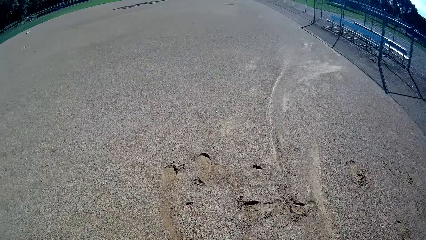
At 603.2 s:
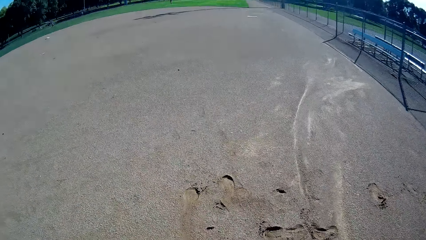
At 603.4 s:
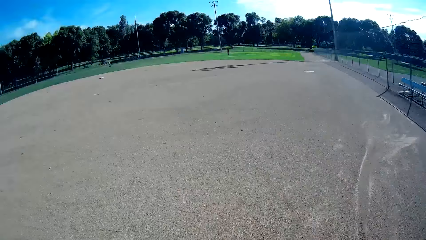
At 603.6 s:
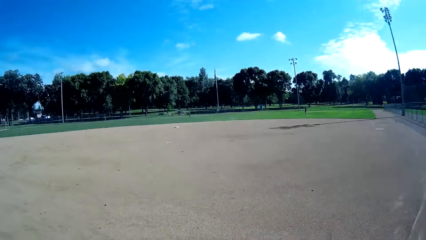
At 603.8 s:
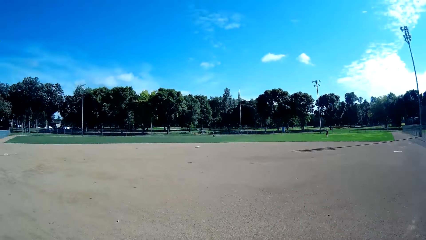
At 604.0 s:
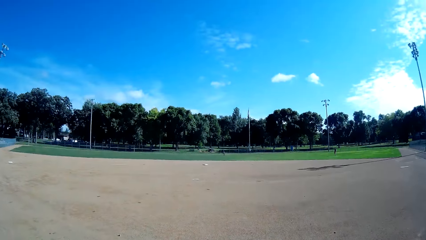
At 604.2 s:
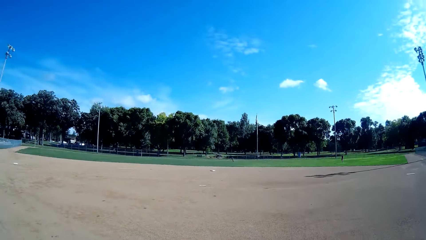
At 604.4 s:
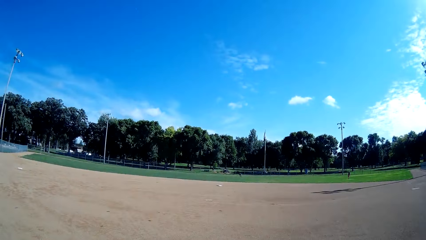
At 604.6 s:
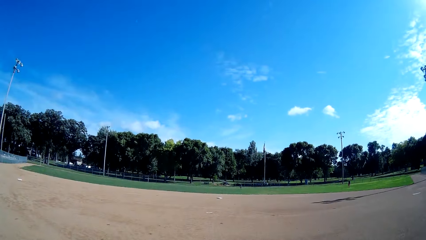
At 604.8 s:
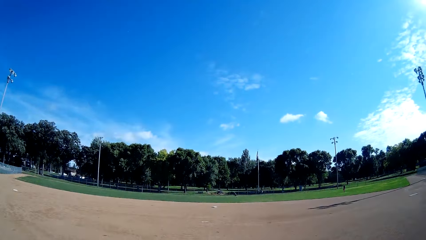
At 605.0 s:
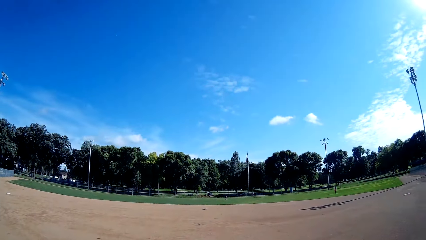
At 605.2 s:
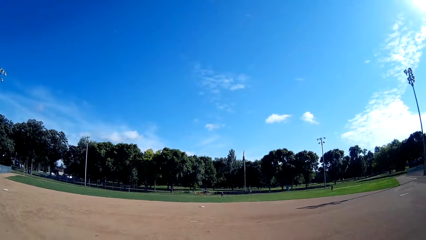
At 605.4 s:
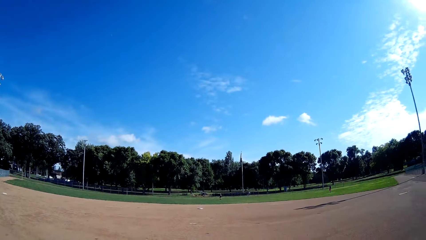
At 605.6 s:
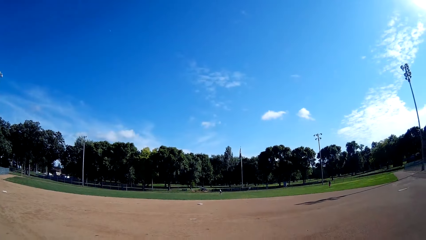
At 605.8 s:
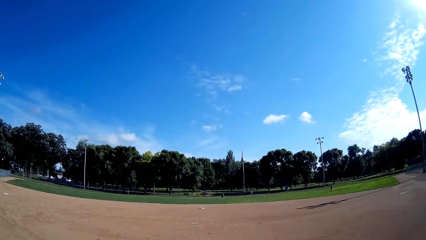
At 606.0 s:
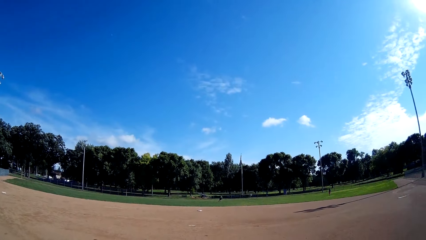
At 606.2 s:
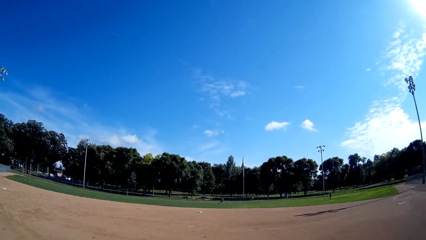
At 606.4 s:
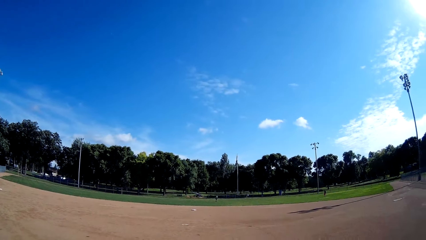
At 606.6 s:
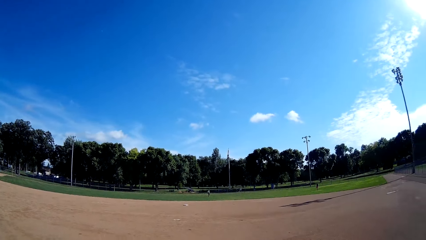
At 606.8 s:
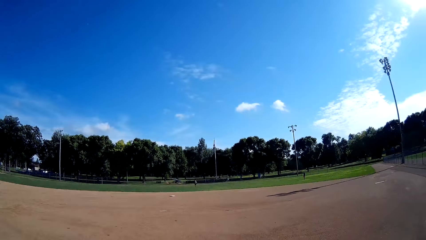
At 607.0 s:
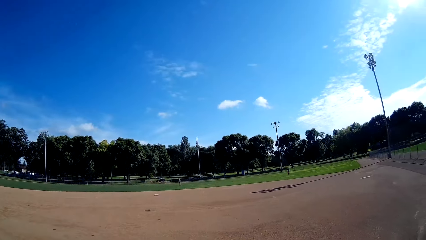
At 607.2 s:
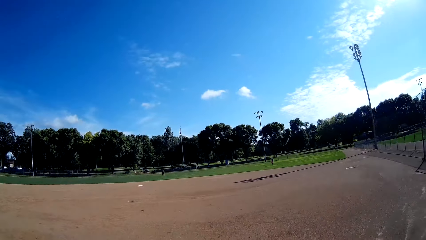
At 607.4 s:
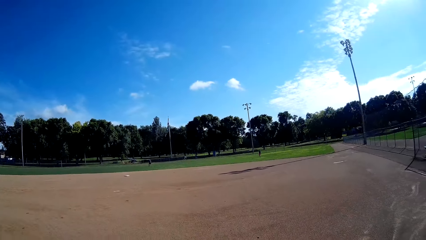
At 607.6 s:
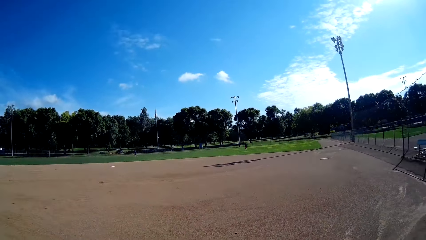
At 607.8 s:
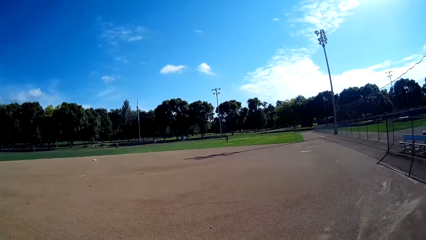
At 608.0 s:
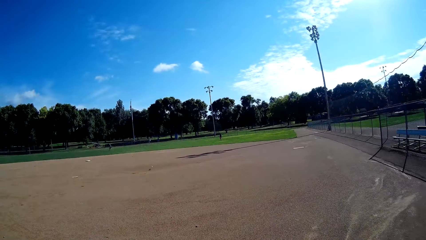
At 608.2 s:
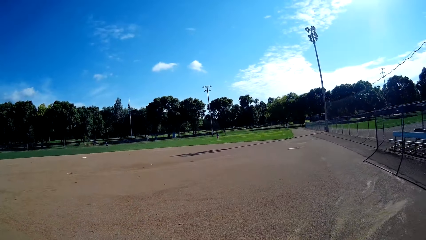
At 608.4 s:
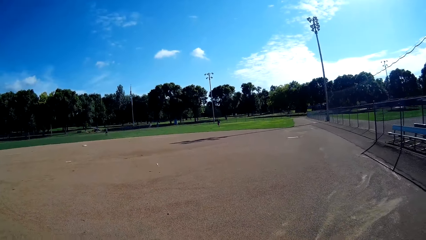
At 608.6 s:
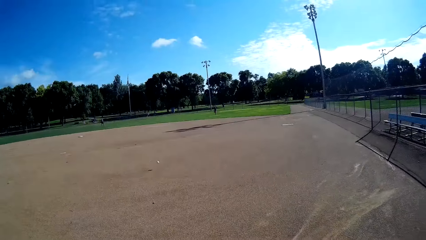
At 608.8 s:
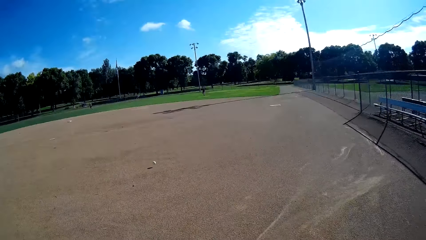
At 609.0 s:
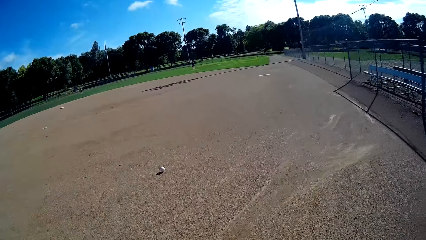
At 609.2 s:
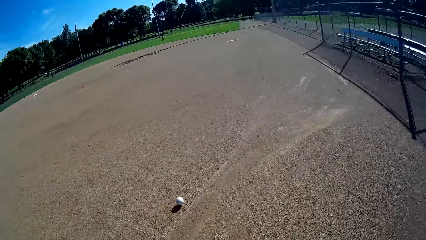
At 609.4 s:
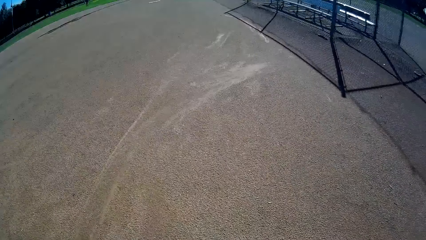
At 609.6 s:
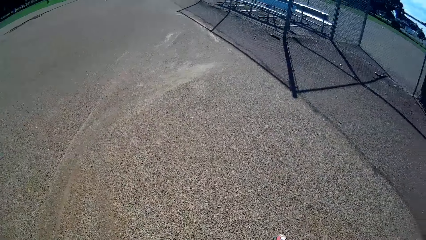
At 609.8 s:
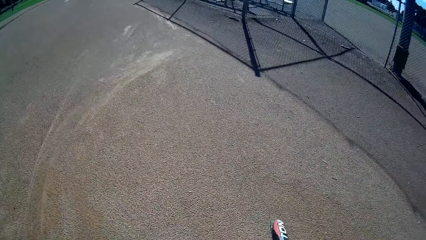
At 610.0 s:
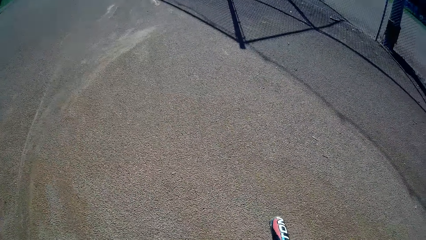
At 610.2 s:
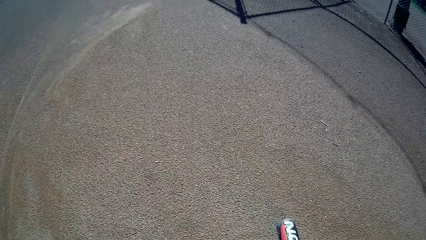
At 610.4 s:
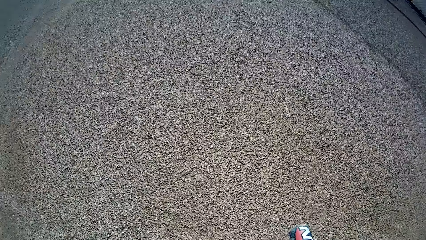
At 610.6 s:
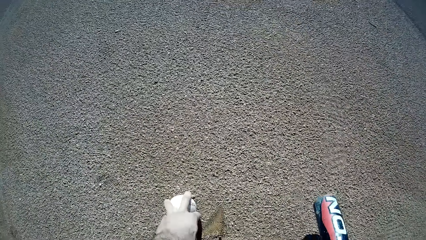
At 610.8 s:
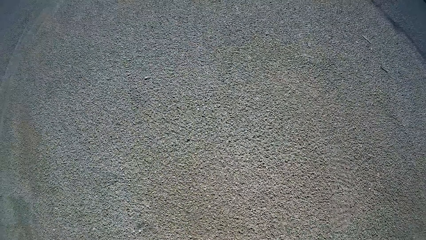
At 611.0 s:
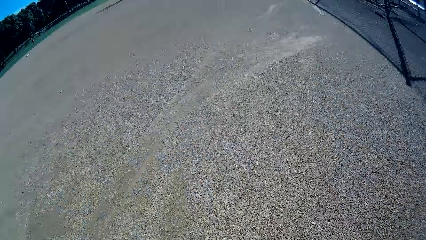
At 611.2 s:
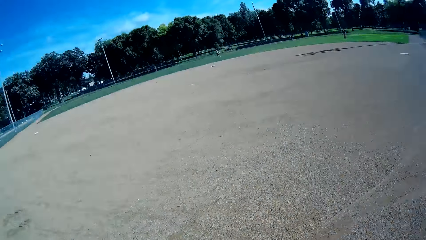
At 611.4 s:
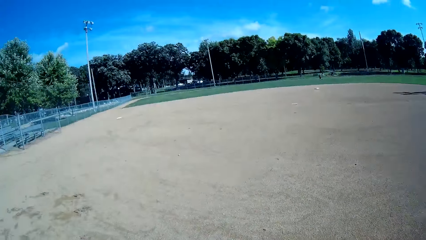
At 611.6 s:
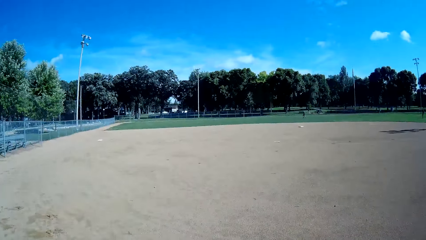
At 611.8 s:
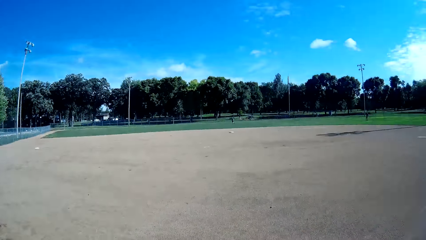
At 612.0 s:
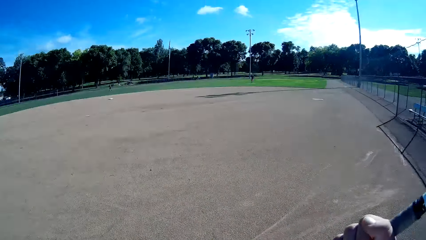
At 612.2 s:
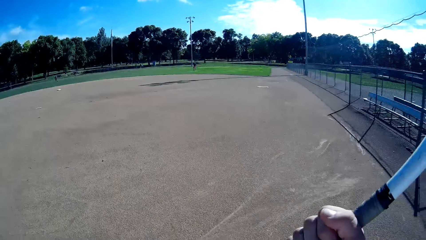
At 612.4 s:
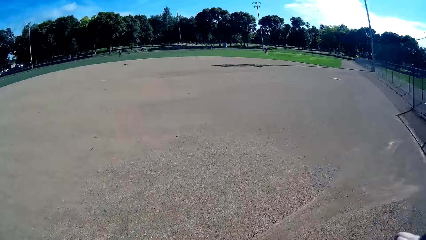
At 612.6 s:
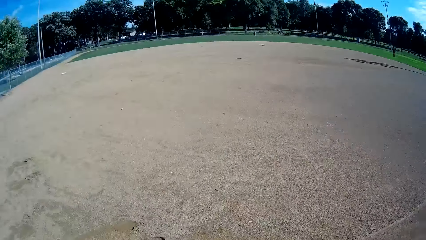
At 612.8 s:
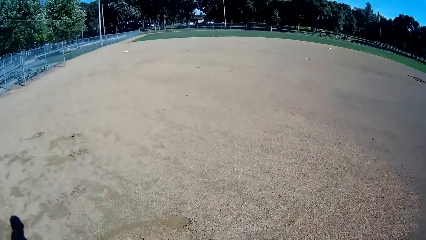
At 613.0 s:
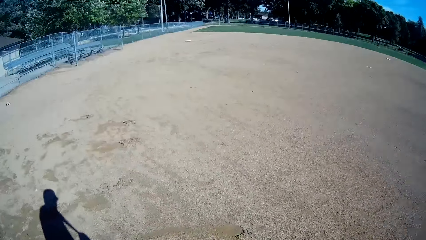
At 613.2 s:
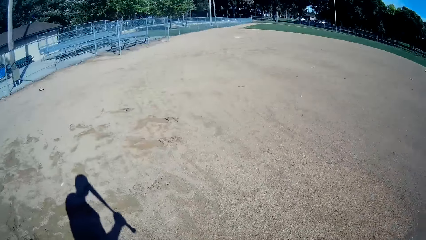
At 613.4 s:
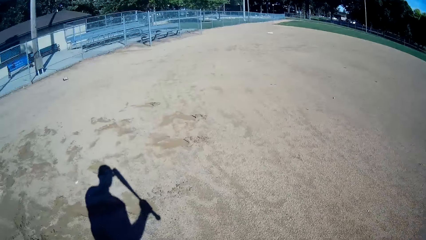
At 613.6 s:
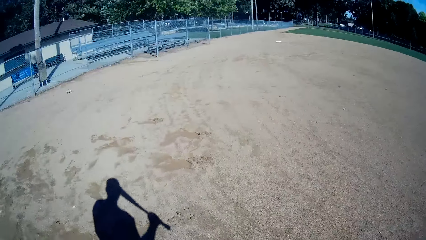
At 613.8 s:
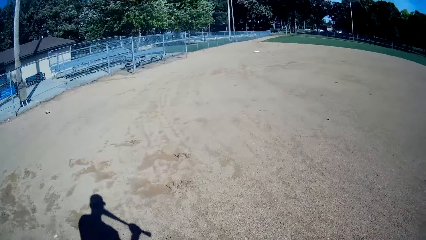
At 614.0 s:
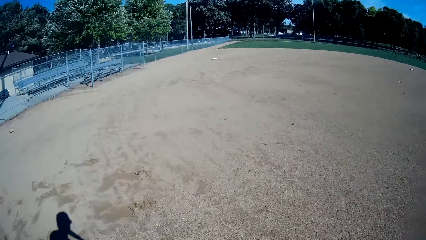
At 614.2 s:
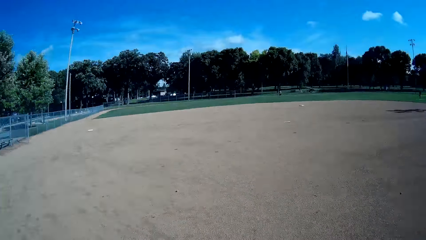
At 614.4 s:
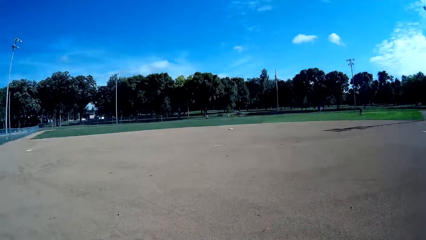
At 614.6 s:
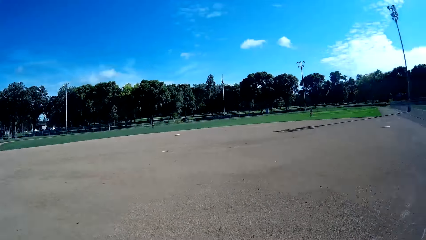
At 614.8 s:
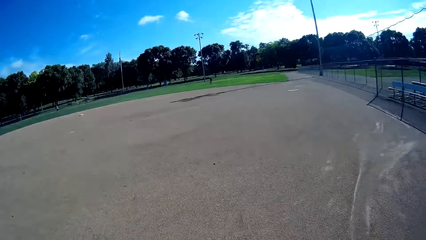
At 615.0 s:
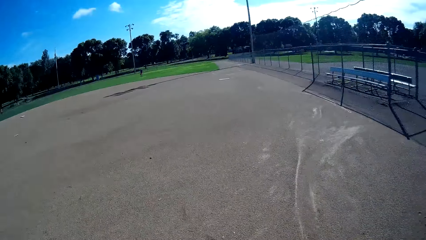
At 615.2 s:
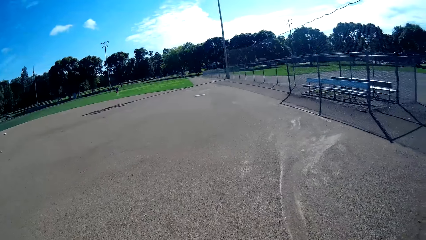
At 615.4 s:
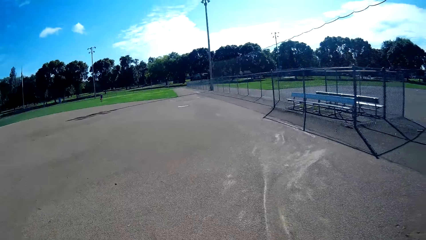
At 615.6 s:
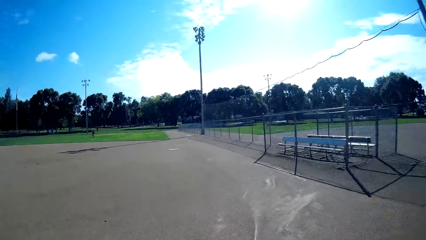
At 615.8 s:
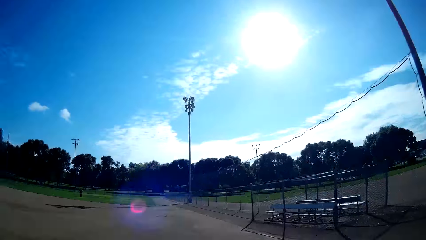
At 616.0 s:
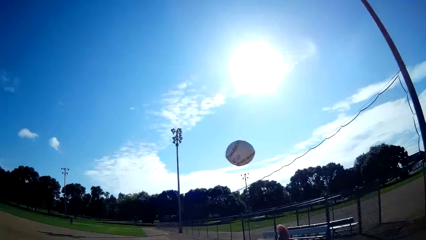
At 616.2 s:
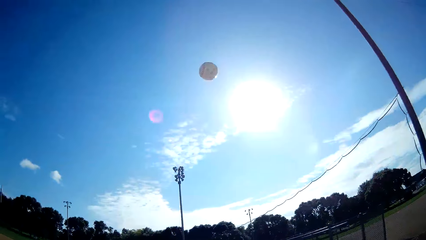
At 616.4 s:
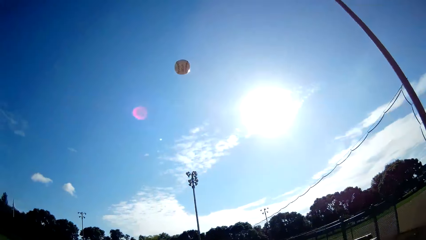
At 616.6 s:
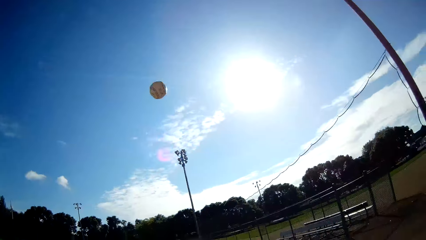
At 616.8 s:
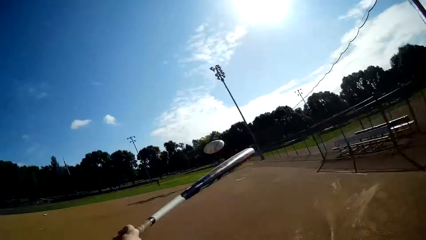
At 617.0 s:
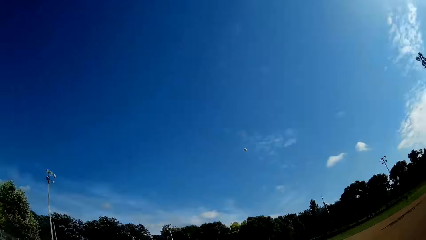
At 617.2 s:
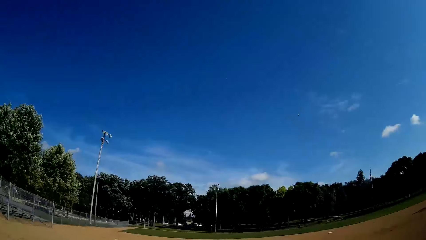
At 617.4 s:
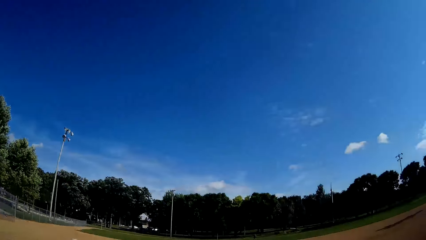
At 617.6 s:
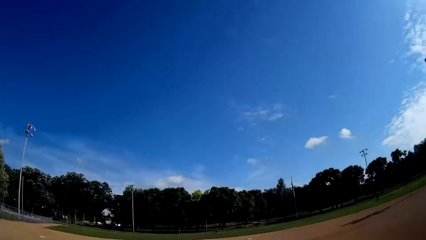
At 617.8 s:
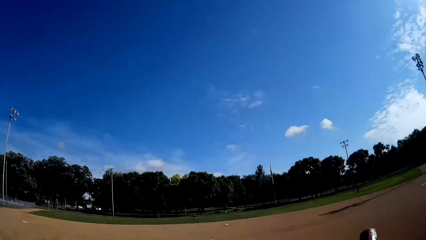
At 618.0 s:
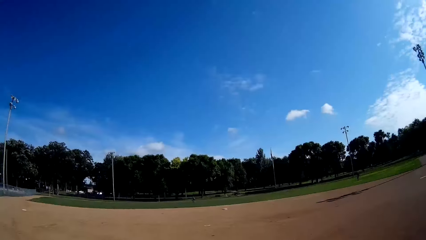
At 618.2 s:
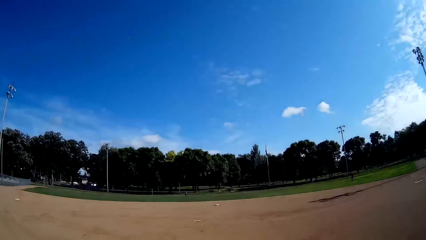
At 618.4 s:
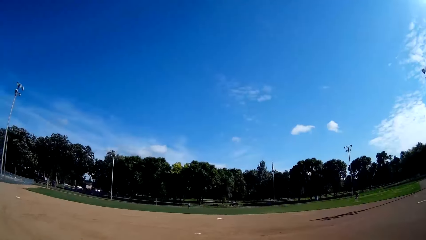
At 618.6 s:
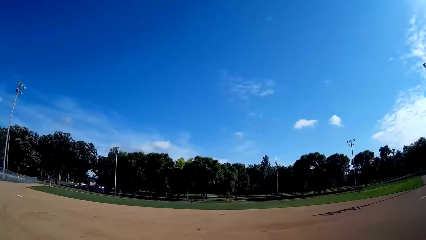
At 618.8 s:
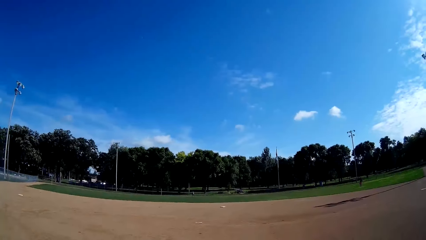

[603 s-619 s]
The camera wearer stares around the pitch. A person hits the cricket ball. The camera wearer picks a baseball or cricket ball from the ground. They play baseball in the pitch to the person. They throw the cricket ball up. They stare around the pitch.
